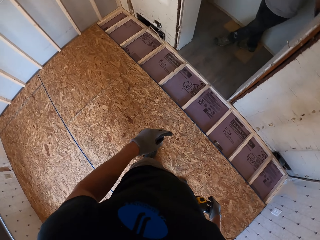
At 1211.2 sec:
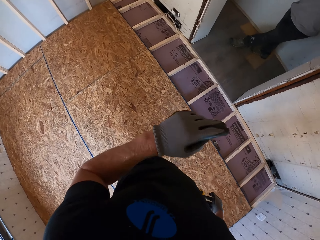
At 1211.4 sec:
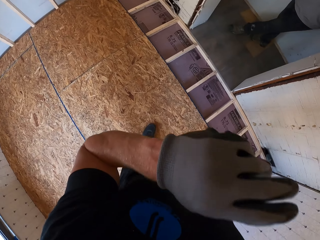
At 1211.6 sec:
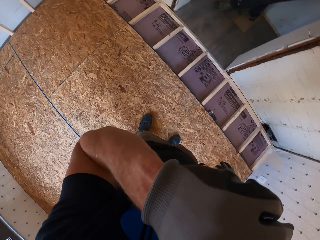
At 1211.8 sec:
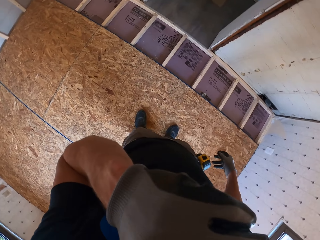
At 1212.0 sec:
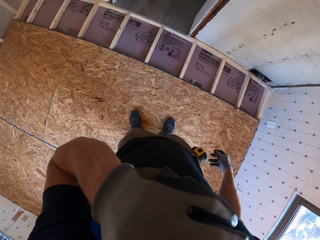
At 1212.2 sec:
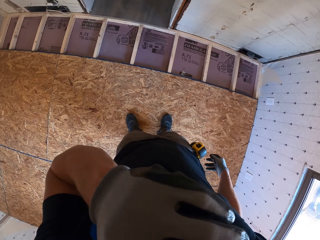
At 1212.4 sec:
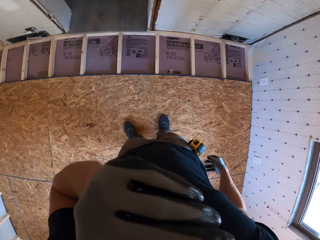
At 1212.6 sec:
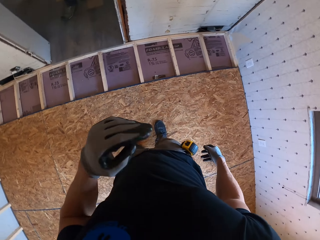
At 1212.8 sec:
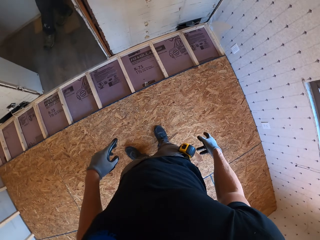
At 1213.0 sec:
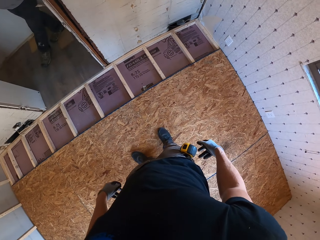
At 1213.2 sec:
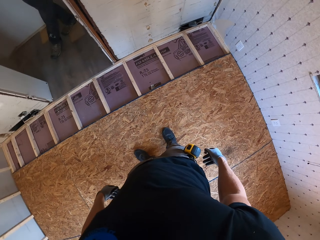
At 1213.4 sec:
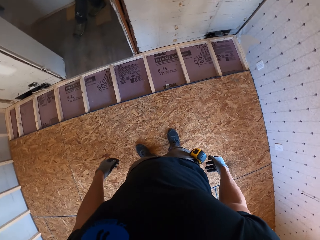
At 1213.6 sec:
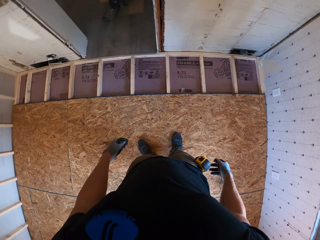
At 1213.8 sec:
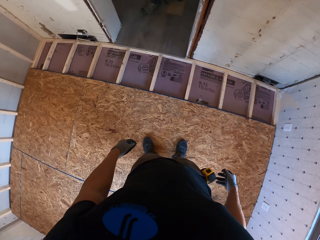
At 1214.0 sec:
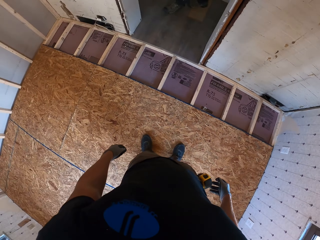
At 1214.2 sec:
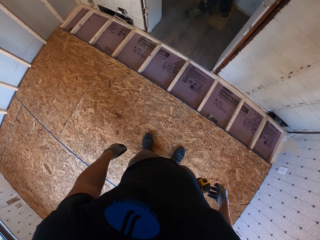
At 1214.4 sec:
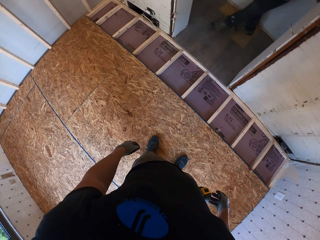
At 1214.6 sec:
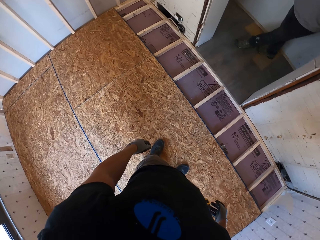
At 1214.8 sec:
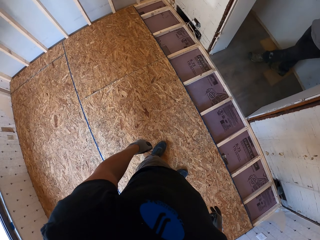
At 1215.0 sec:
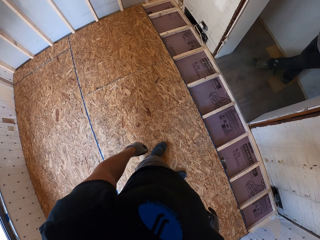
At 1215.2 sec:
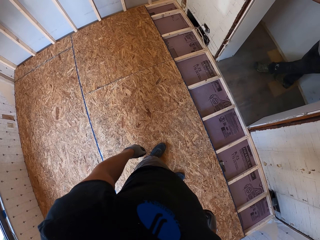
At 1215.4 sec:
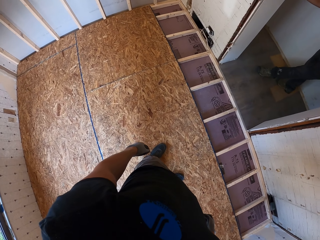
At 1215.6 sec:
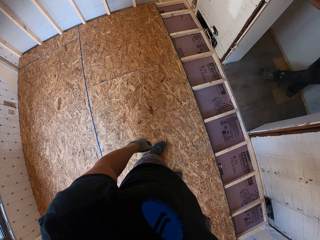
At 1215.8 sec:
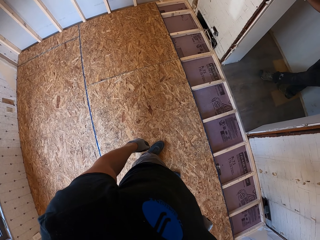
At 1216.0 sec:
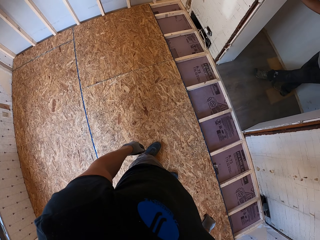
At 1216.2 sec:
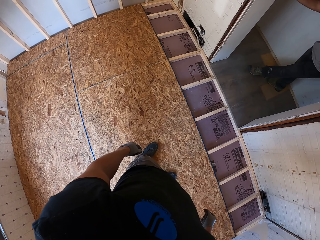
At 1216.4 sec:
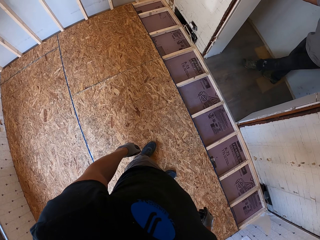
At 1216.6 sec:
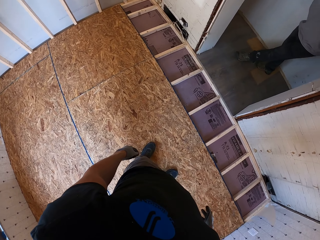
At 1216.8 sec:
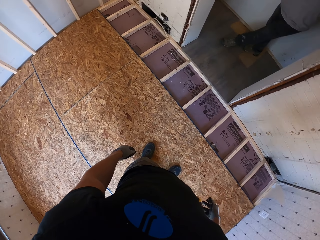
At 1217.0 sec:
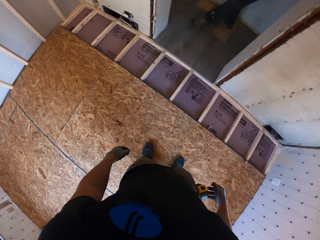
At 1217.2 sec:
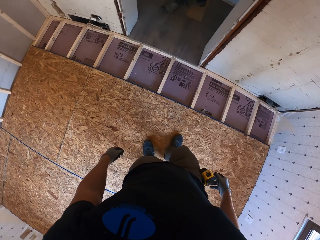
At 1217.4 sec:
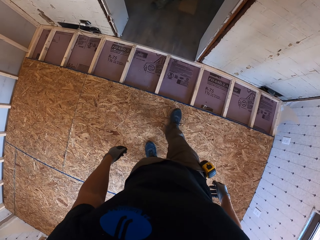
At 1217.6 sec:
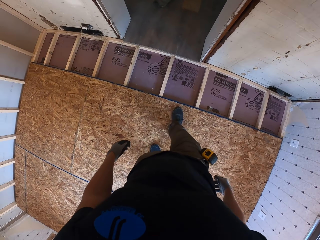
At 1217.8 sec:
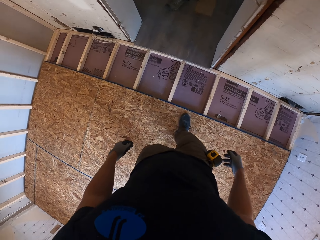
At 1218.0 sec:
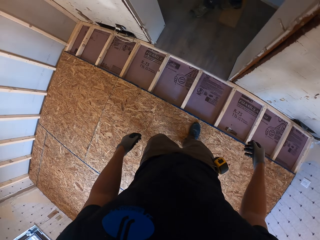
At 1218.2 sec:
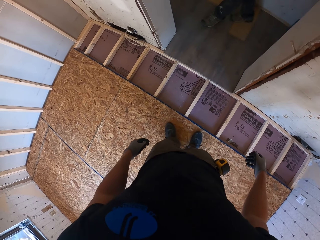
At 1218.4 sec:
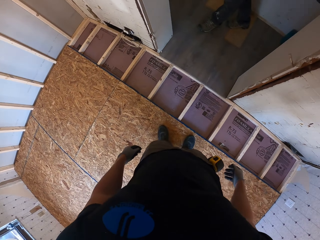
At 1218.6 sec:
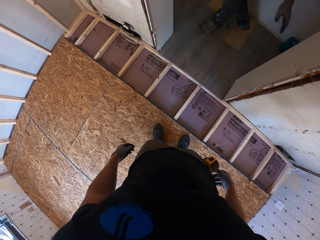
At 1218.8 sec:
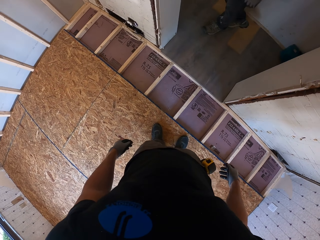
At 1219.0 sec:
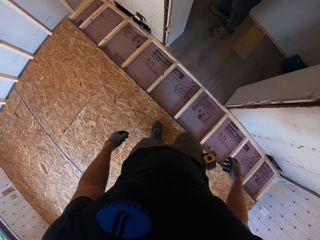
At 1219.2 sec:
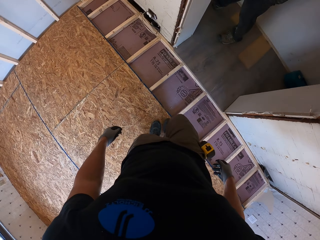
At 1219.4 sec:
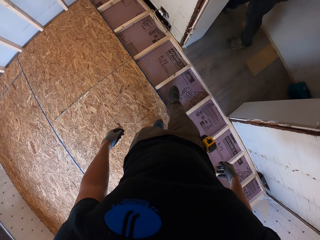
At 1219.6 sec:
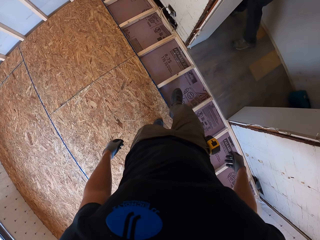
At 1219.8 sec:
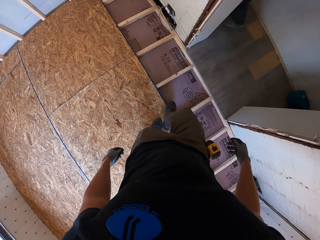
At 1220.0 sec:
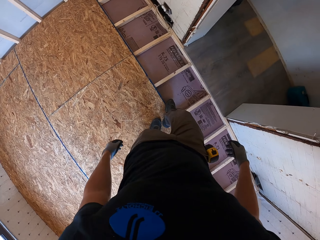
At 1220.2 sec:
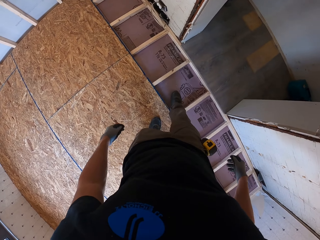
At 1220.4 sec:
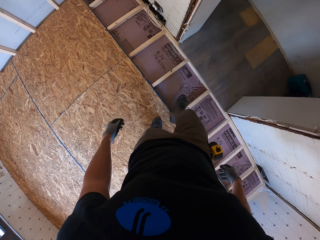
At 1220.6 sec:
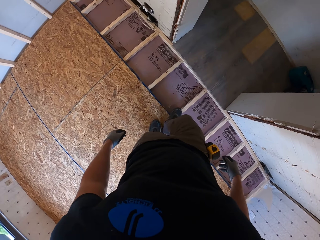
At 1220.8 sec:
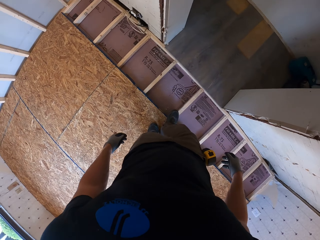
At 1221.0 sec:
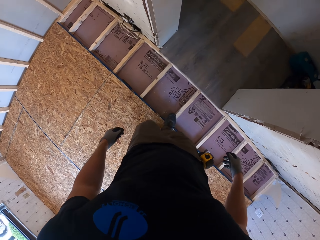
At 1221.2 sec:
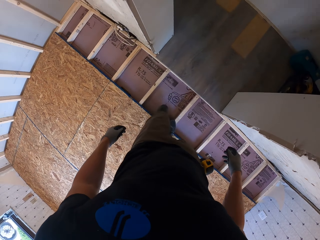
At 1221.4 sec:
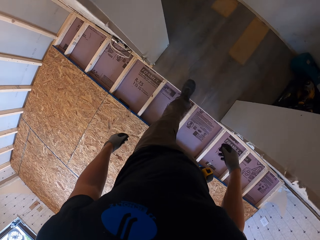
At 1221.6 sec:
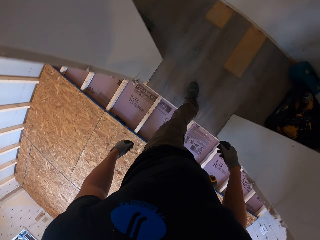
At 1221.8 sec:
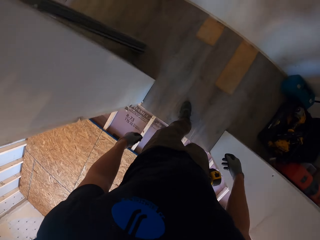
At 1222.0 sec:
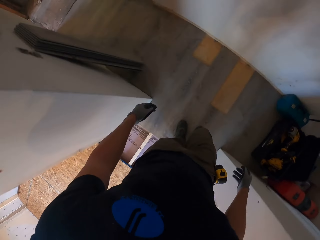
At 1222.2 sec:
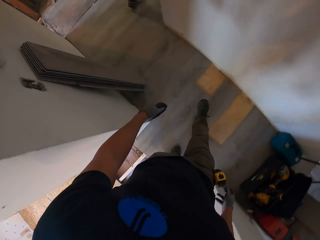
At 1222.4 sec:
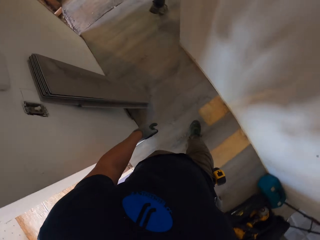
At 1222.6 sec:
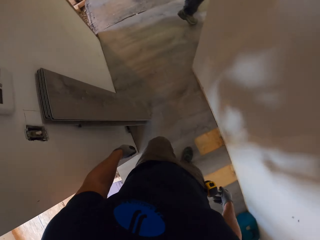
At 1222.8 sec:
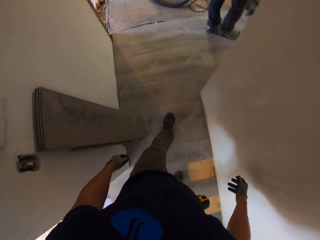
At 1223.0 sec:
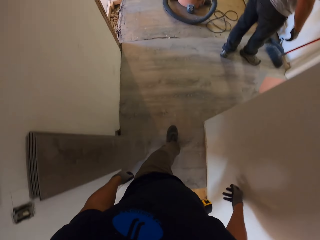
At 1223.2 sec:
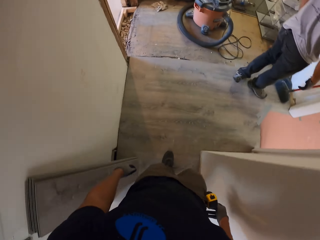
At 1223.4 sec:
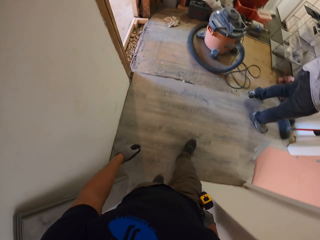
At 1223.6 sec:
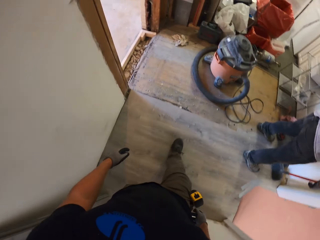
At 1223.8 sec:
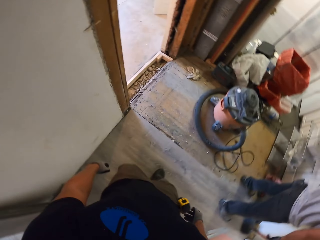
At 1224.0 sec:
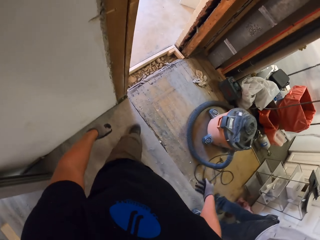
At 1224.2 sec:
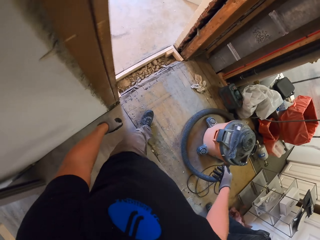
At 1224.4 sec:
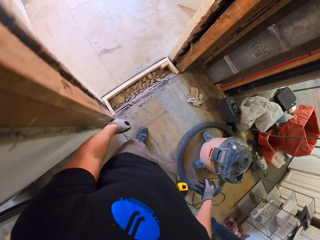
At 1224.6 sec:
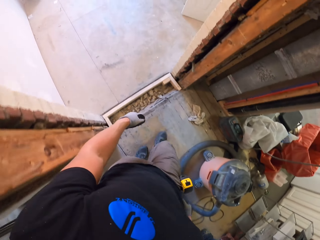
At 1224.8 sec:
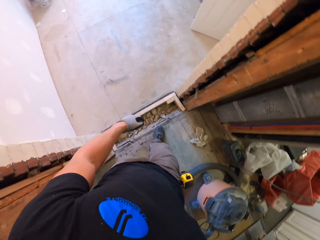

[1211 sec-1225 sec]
The camera wearer scratches their face. They look around. They walk out of the room.

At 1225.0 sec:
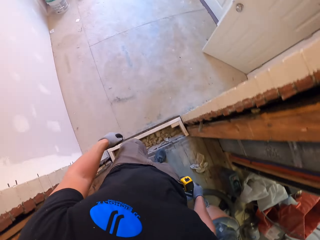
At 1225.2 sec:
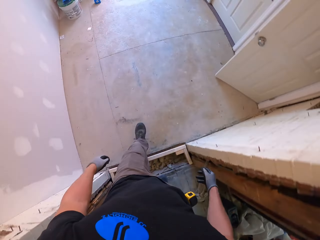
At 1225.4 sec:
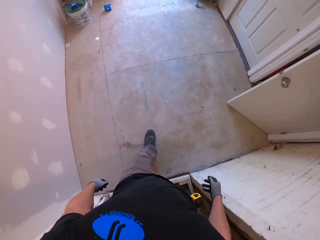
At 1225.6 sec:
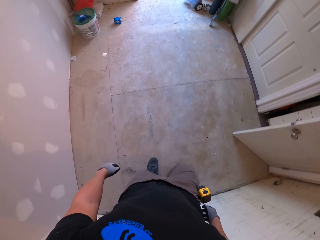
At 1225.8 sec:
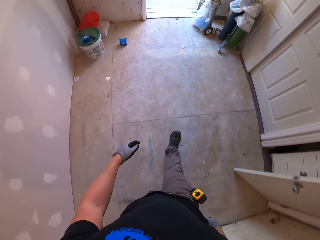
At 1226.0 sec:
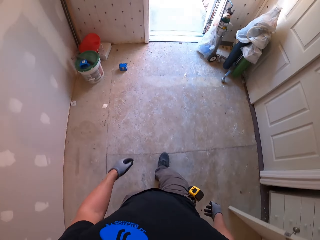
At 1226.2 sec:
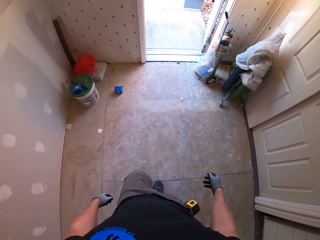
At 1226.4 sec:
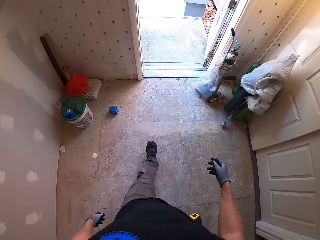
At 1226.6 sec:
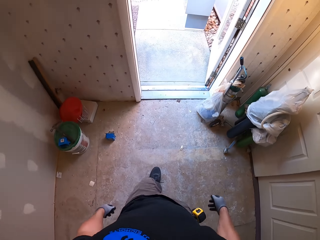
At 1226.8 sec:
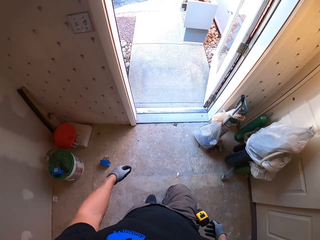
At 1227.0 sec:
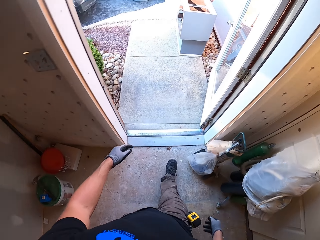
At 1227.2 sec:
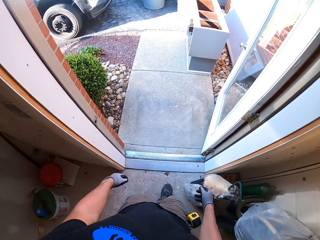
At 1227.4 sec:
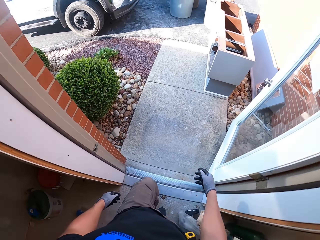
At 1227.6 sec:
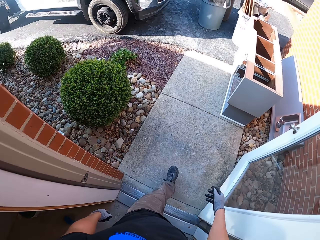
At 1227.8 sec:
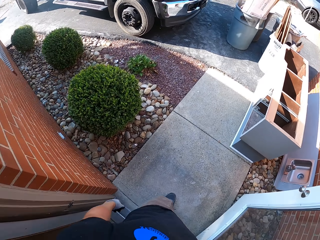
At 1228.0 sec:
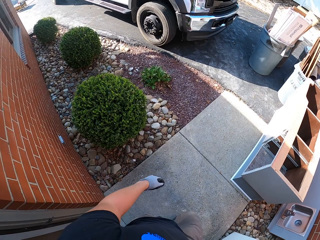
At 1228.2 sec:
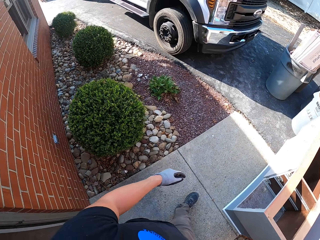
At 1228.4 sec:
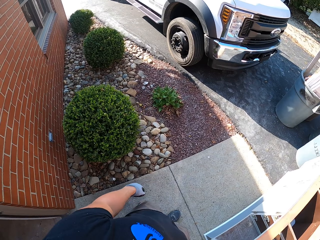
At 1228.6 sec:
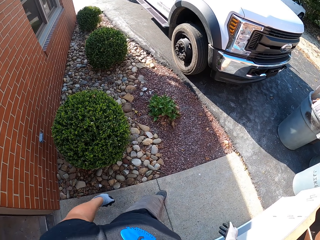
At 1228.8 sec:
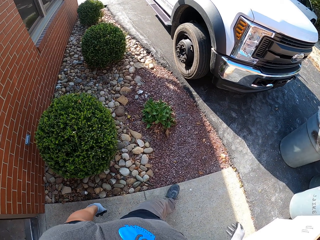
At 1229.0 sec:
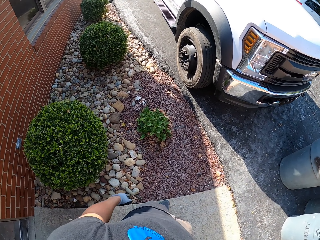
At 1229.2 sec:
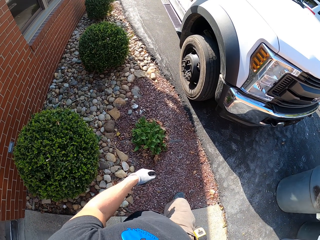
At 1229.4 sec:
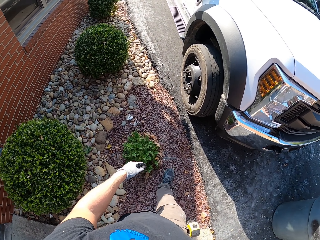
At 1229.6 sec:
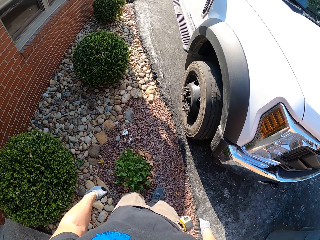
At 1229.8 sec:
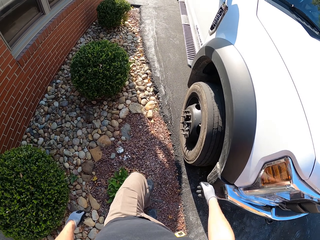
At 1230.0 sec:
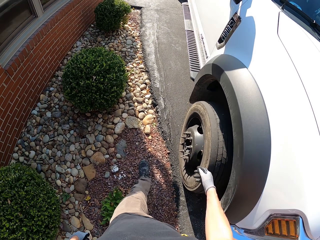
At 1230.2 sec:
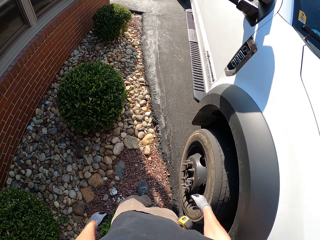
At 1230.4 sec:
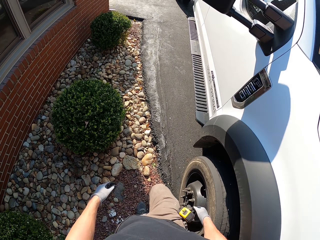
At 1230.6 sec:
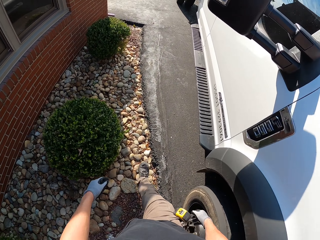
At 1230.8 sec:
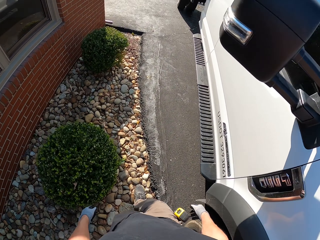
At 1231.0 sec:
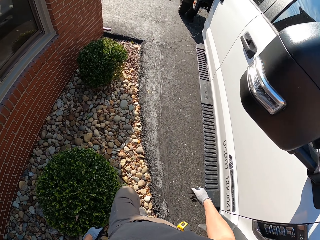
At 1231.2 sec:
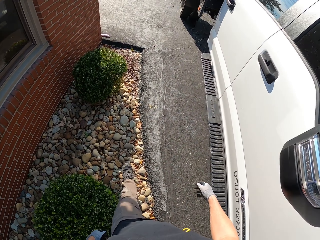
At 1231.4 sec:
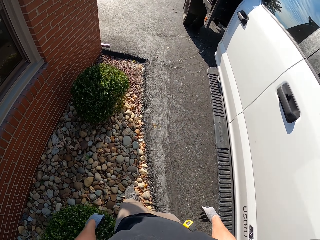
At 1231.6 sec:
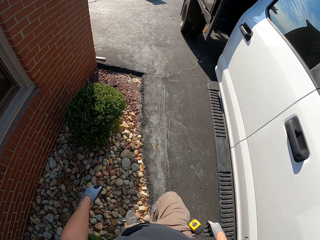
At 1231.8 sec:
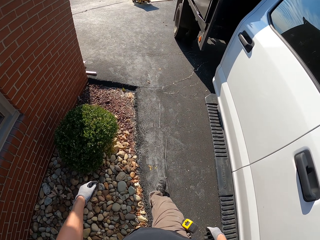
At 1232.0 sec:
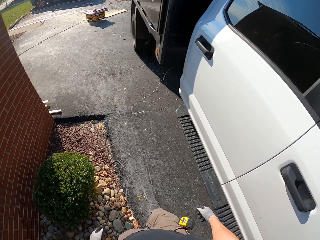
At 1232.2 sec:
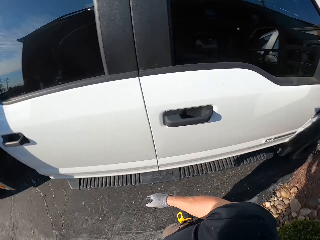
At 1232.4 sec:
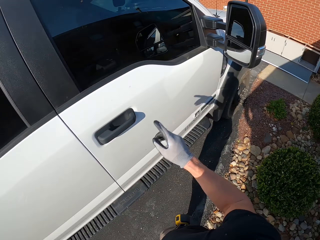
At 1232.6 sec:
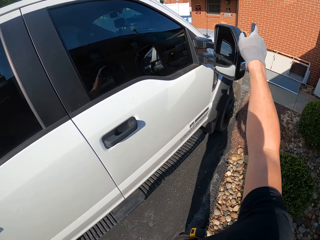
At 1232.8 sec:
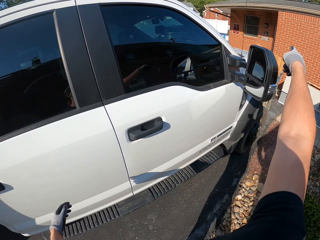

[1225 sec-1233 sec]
The camera wearer walks out of the house. They walk in the compound.
